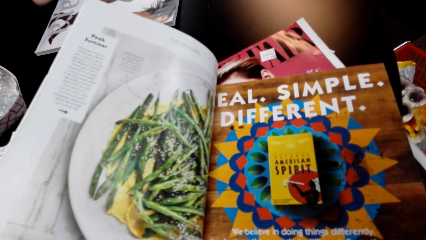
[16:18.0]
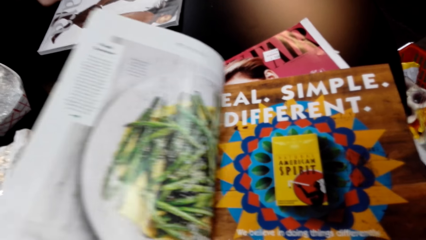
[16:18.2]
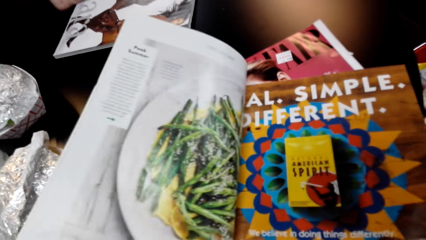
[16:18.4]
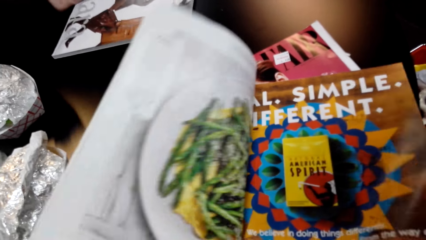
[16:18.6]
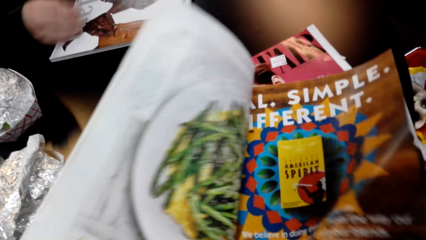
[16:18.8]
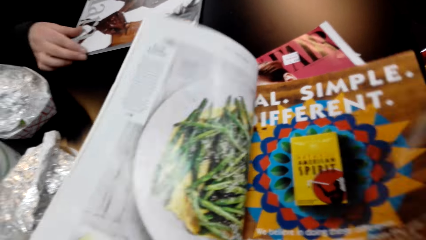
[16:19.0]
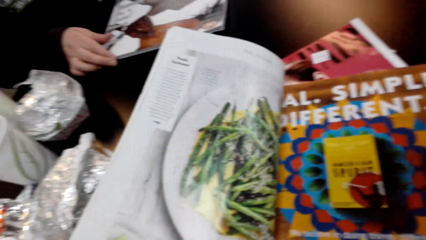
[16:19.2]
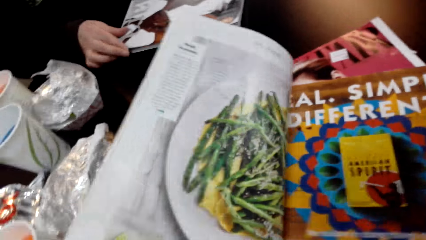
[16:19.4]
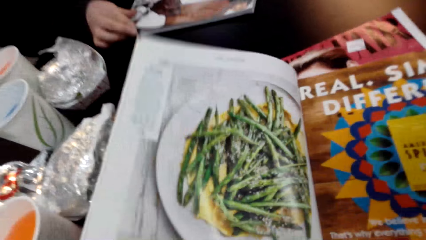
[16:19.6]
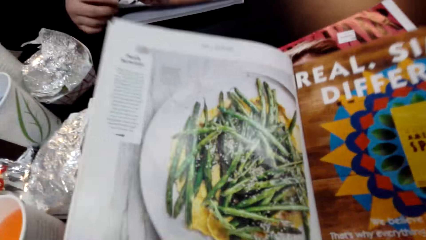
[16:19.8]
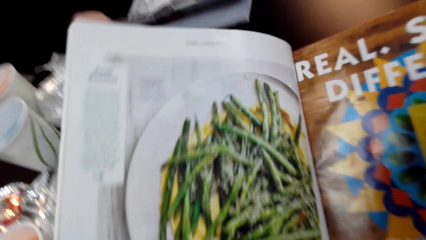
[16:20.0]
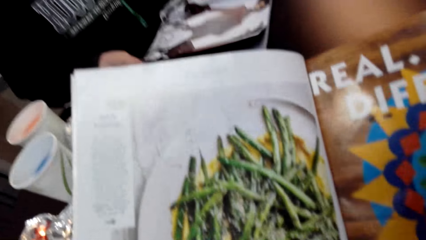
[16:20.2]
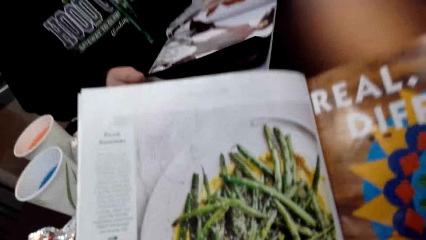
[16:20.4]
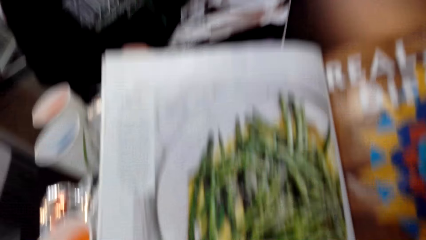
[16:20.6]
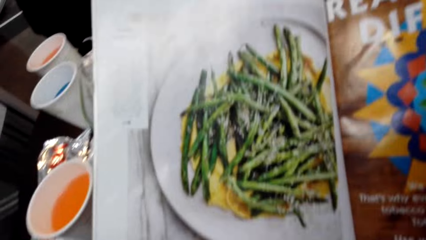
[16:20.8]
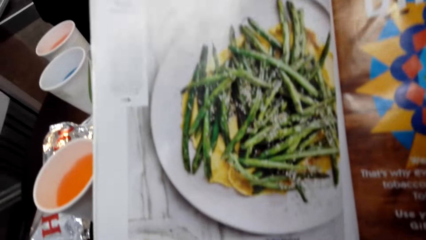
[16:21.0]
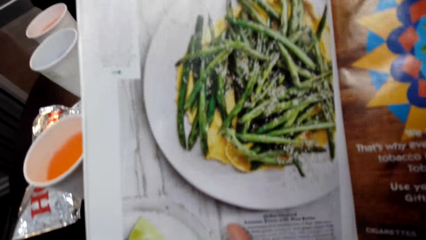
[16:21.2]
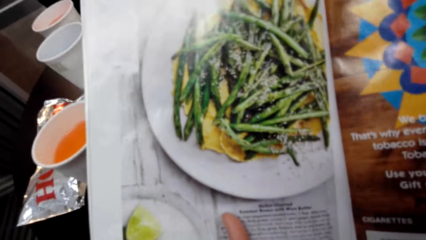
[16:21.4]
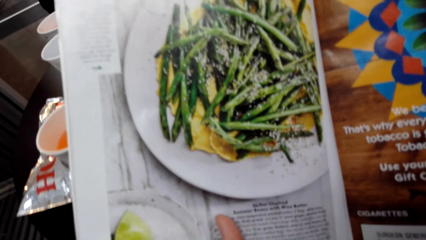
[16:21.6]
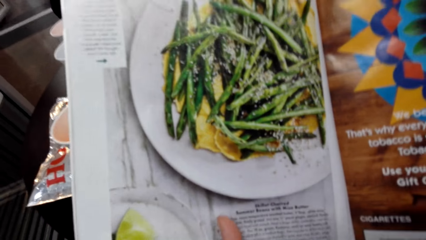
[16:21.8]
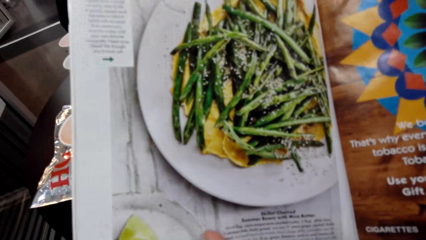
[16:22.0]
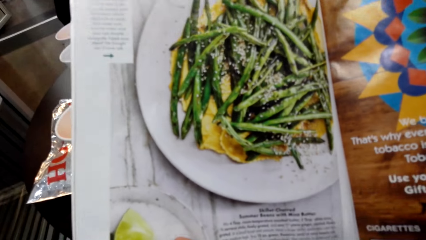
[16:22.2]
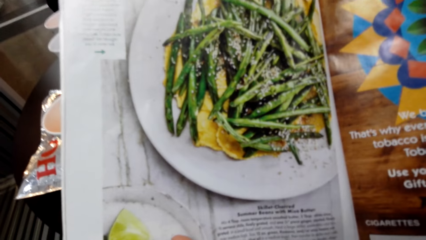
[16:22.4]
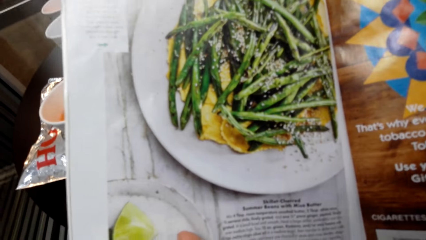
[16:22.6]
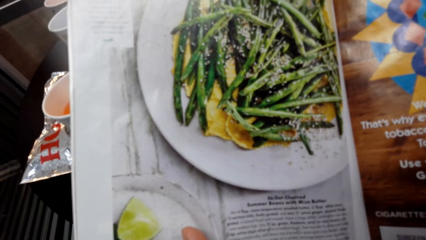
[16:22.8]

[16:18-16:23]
The camera wearer reads a magazine.

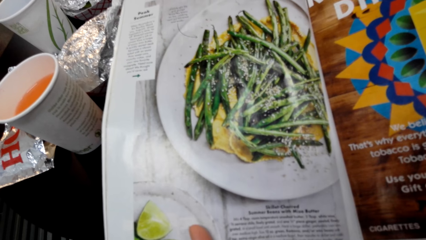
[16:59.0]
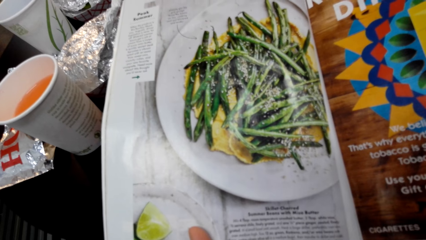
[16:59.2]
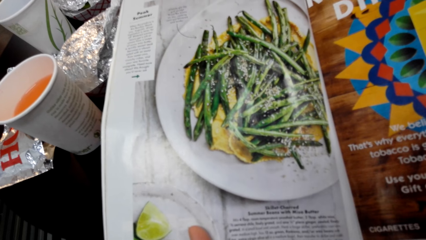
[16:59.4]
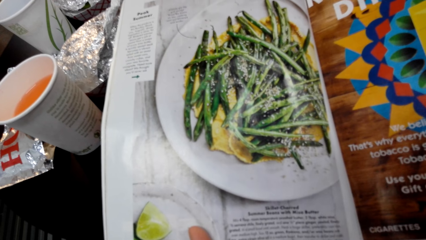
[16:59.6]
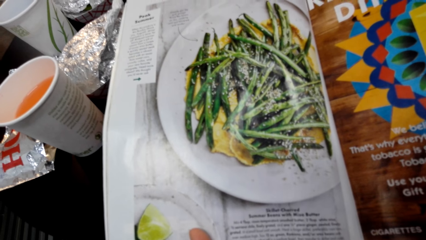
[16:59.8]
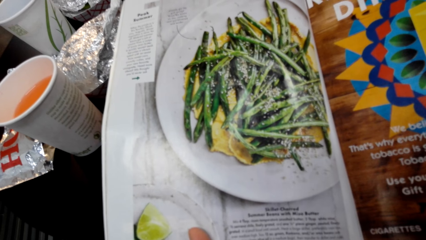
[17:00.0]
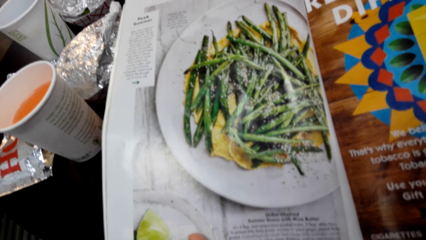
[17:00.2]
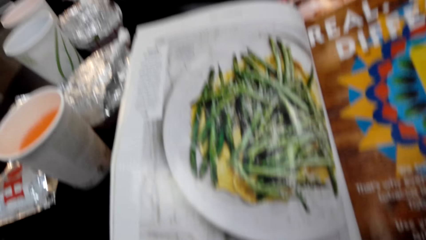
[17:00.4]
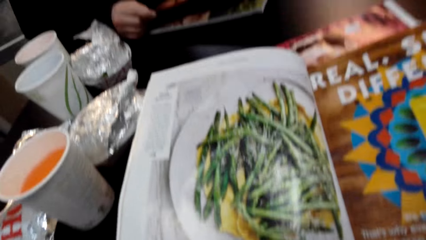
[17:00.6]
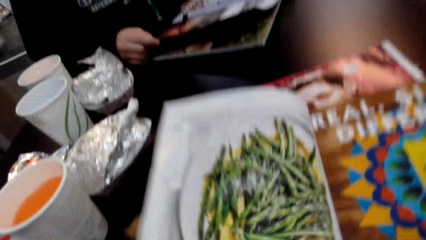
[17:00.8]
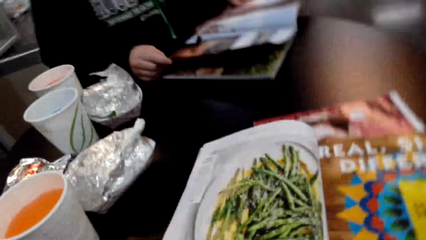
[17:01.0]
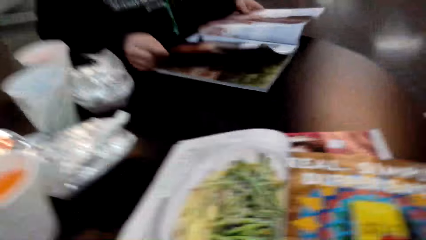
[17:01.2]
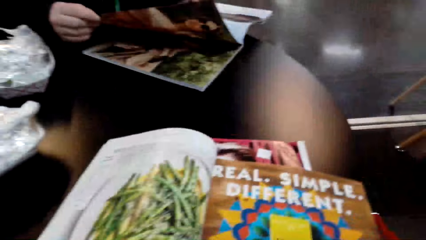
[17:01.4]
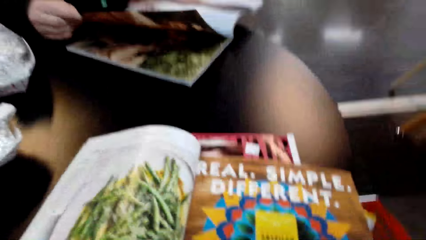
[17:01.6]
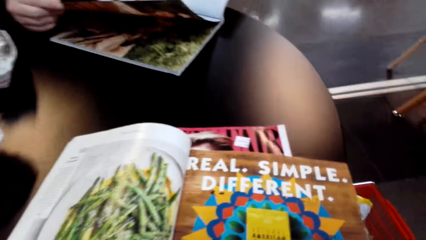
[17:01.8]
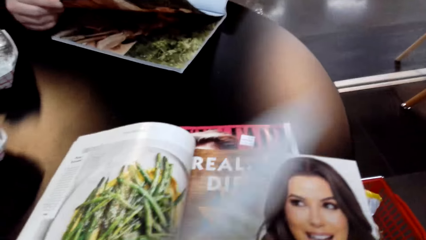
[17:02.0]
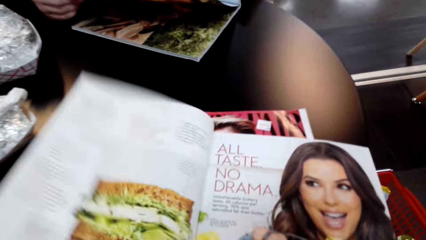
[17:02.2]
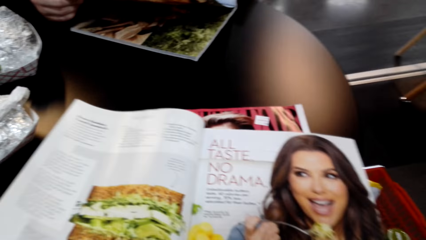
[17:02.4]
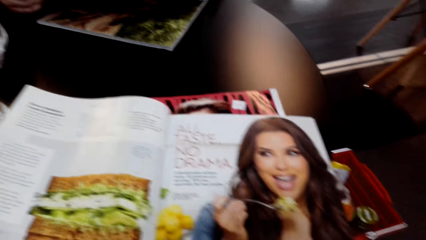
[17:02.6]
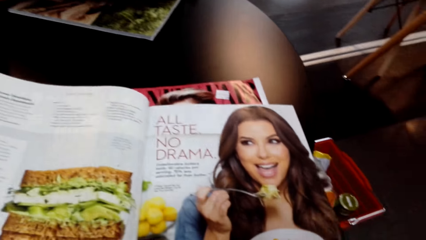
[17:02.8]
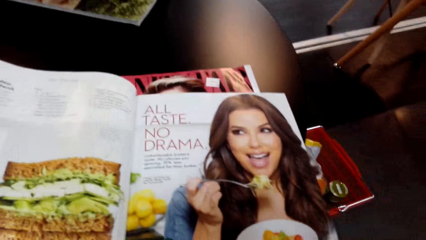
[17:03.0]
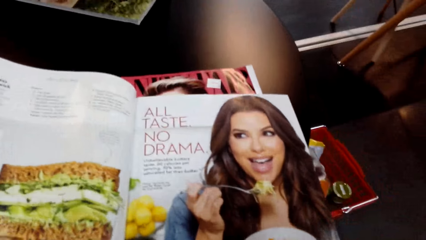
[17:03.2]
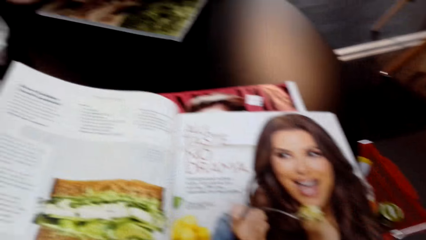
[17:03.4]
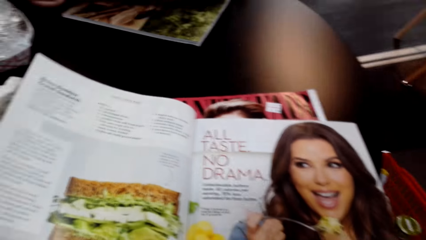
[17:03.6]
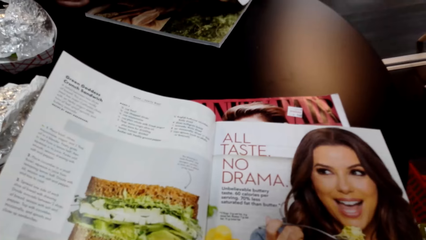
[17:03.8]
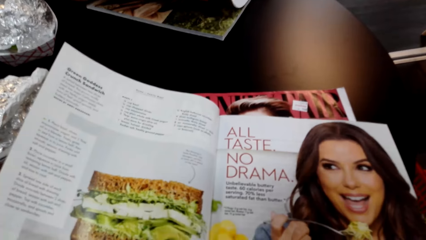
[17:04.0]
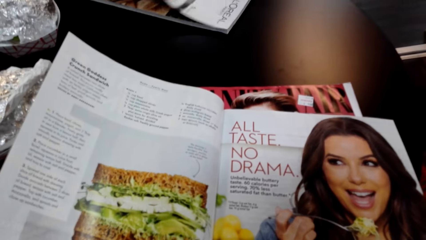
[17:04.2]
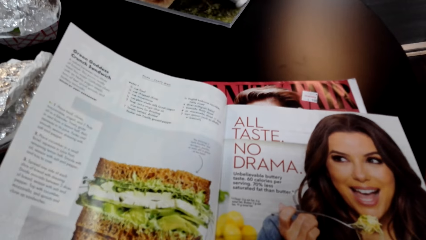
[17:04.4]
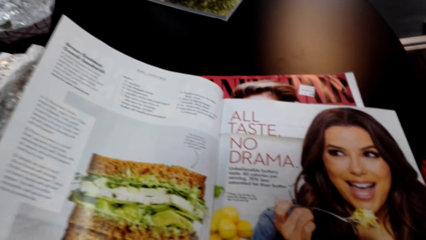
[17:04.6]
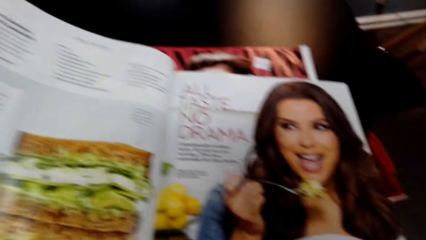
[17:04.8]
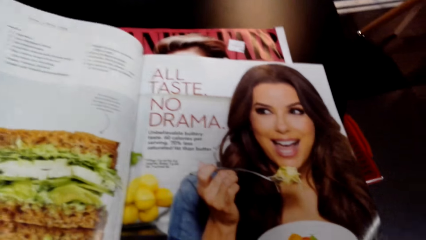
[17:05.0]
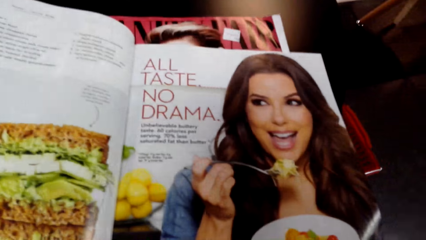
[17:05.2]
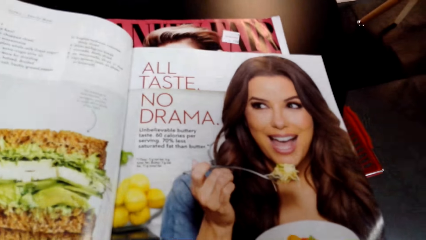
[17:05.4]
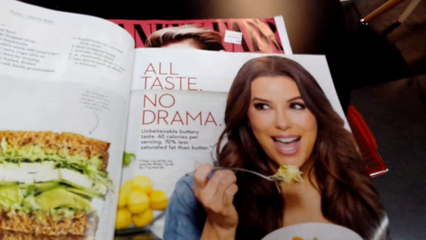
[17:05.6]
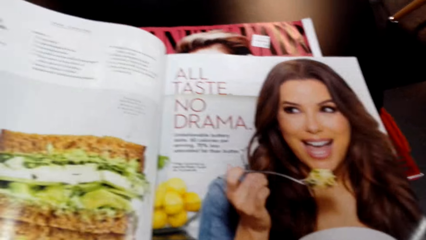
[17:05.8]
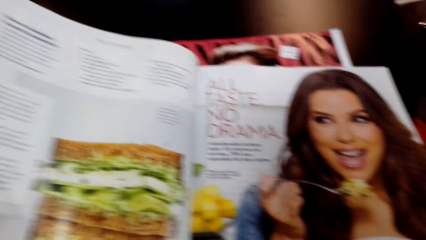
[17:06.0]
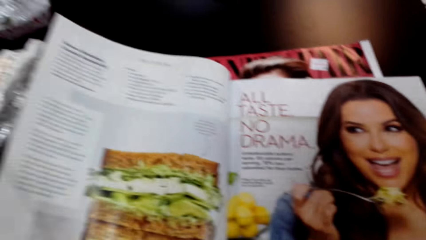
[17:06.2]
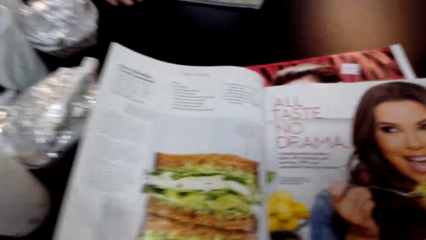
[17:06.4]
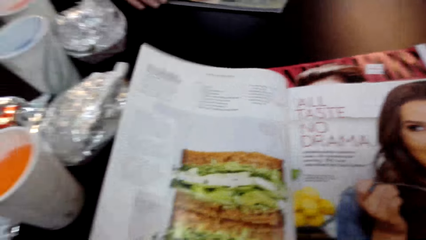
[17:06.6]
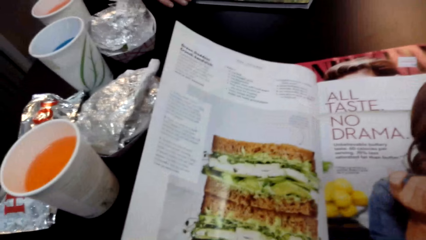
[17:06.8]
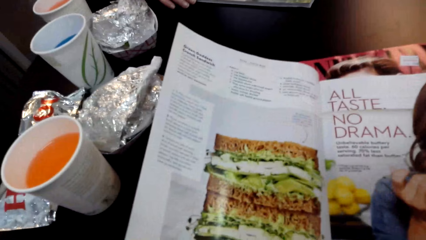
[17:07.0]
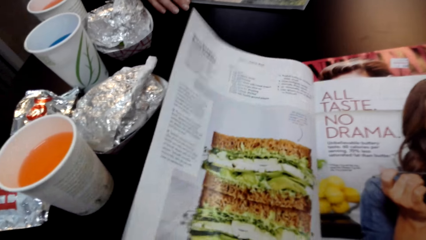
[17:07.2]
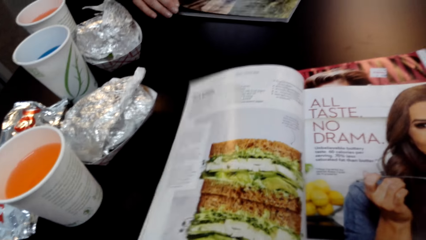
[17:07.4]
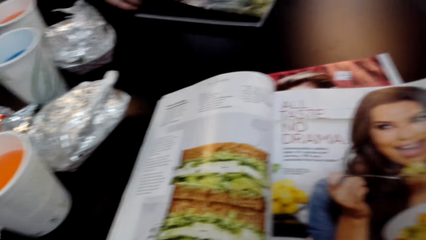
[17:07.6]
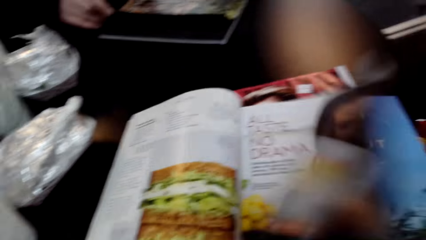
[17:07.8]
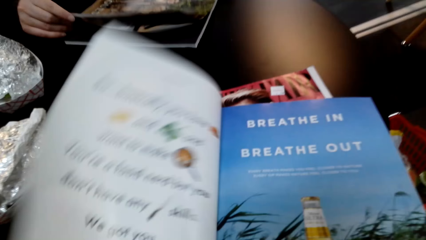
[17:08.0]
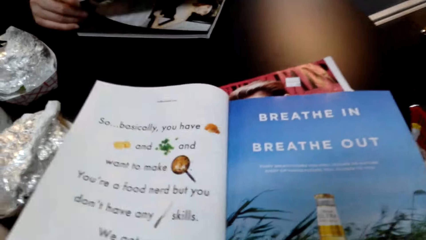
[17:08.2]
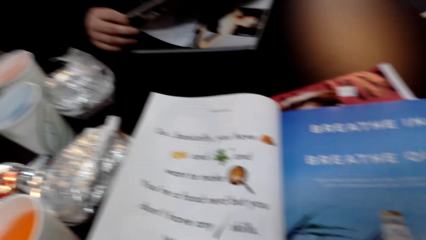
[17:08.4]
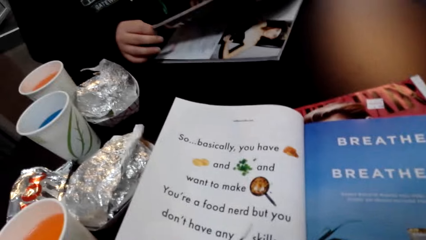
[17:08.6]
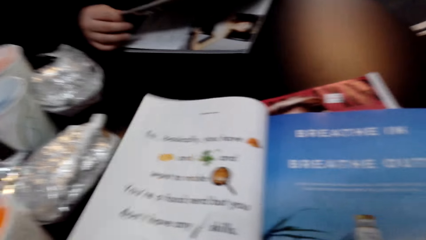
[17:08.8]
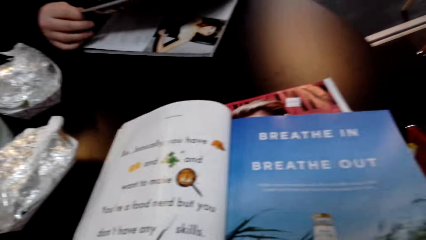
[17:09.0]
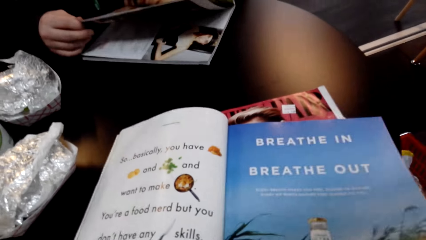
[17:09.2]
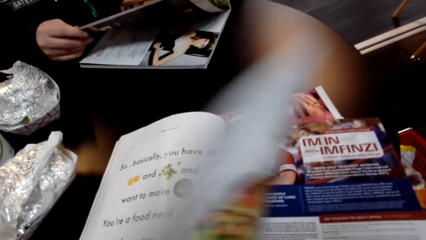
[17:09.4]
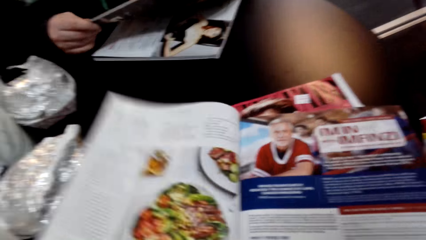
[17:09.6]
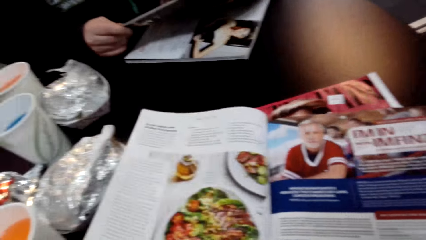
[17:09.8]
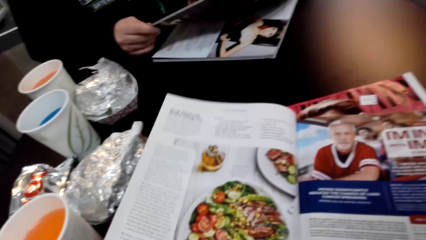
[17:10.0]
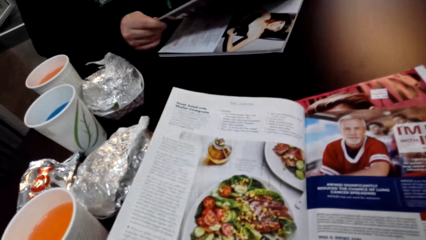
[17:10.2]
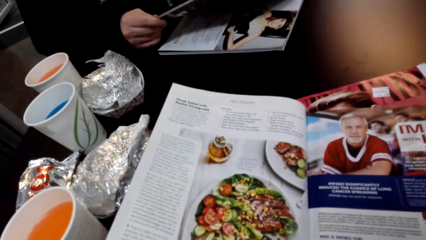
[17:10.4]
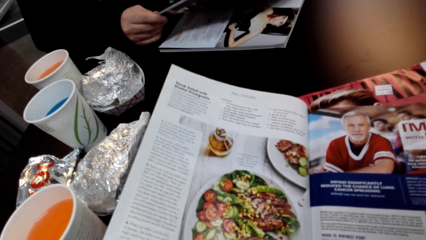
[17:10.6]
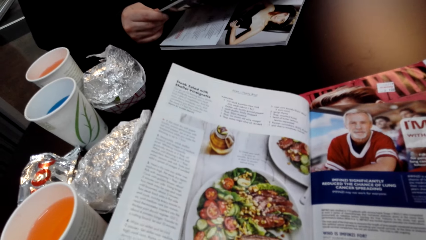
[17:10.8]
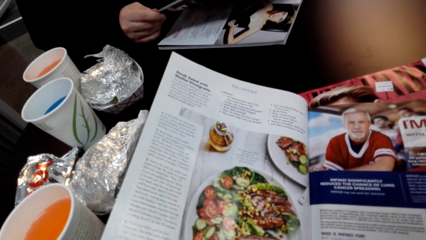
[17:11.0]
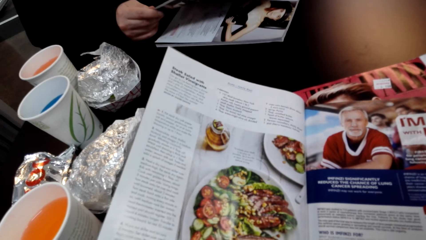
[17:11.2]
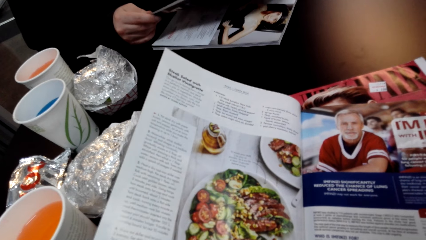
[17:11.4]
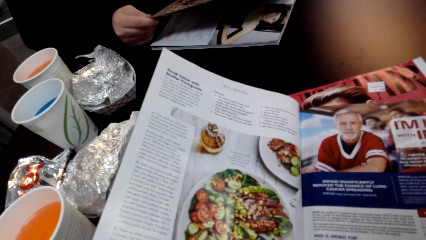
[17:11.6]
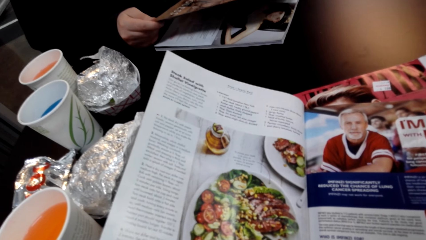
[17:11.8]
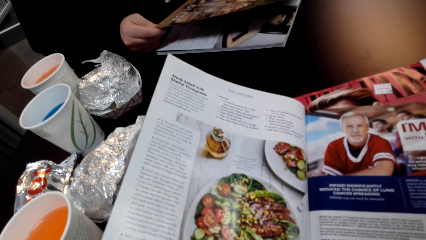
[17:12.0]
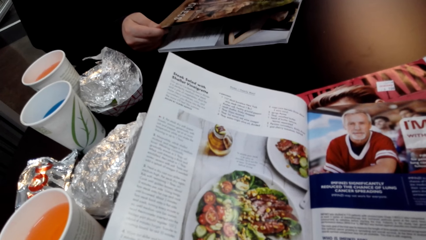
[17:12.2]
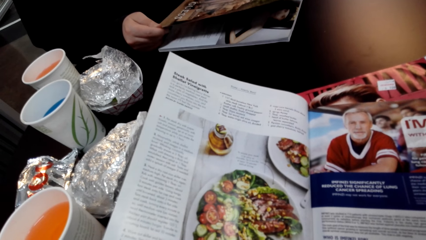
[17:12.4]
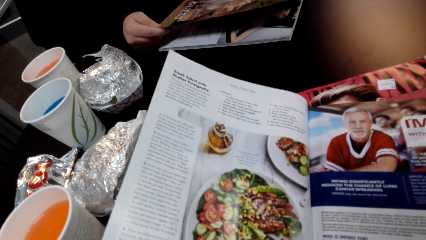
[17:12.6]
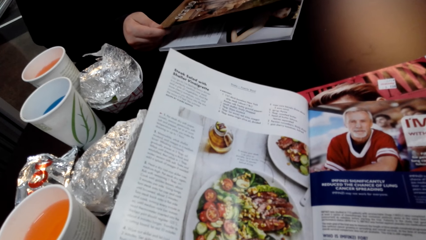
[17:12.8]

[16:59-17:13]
The camera wearer looks around. They turn a page of the magazine. They read the magazine. They turn a page of the magazine. They read the magazine. They turn a page of the magazine. They read the magazine. They converse with a person.
